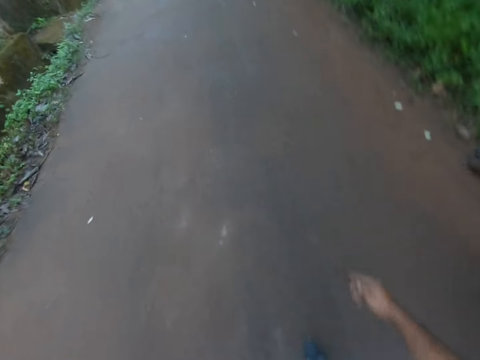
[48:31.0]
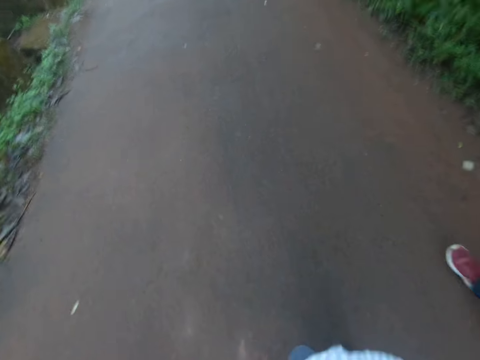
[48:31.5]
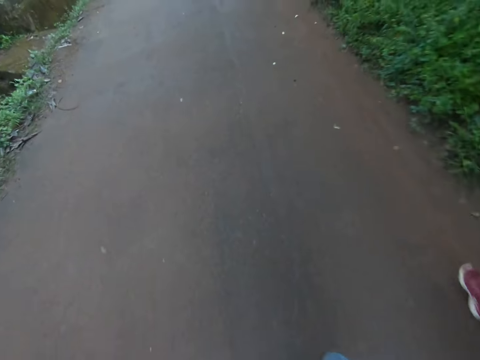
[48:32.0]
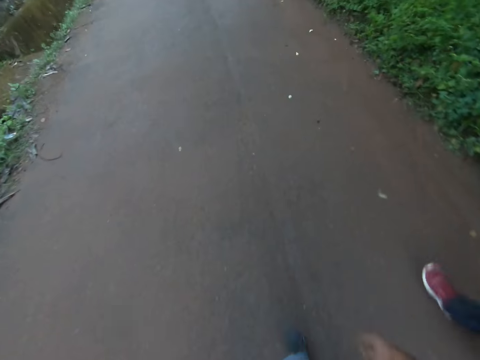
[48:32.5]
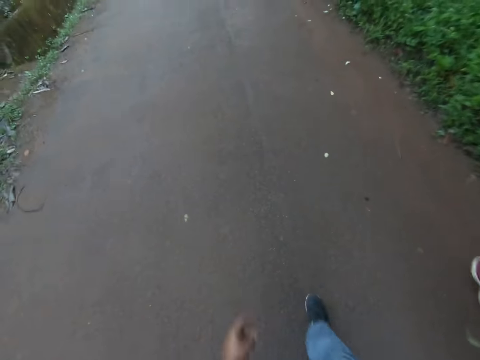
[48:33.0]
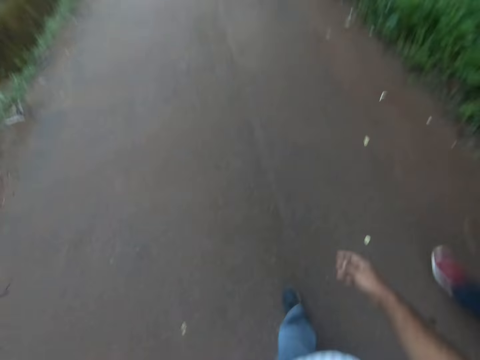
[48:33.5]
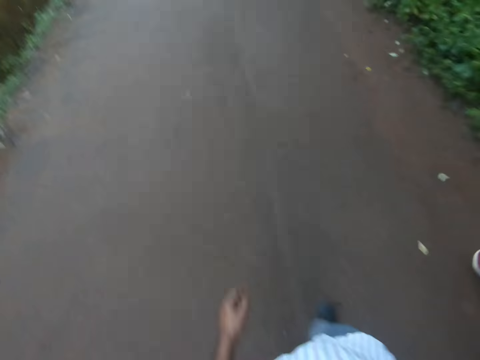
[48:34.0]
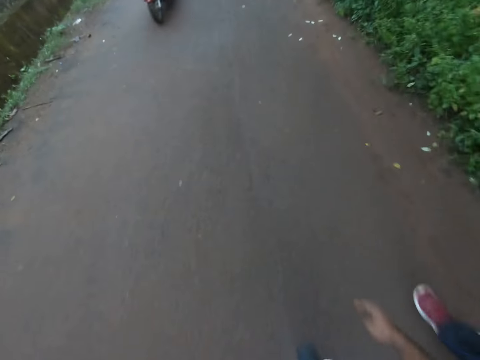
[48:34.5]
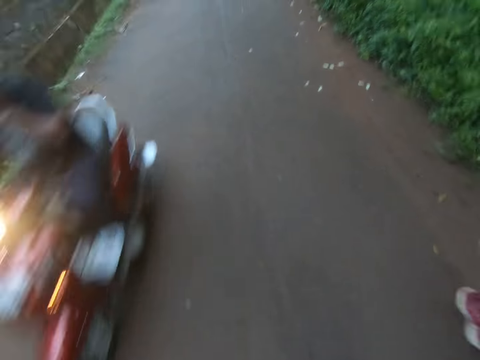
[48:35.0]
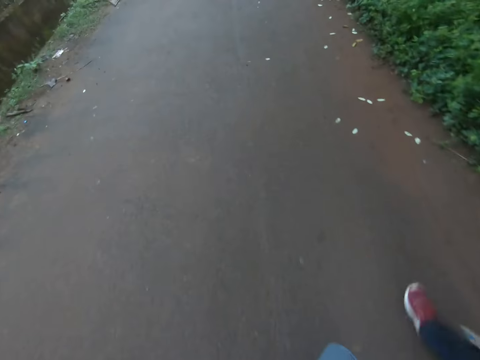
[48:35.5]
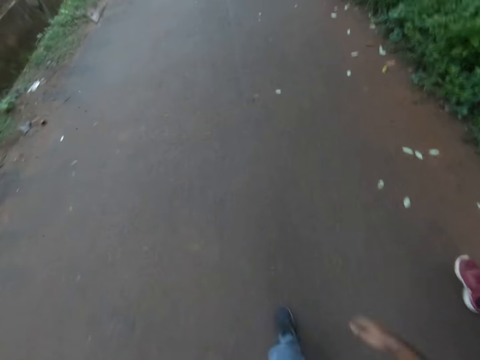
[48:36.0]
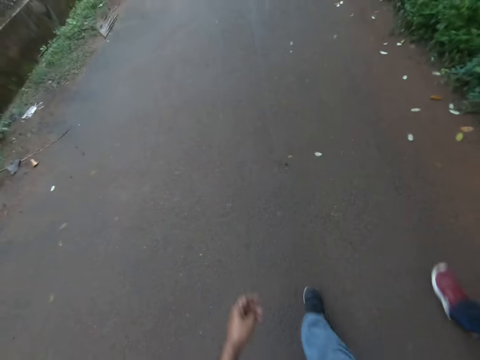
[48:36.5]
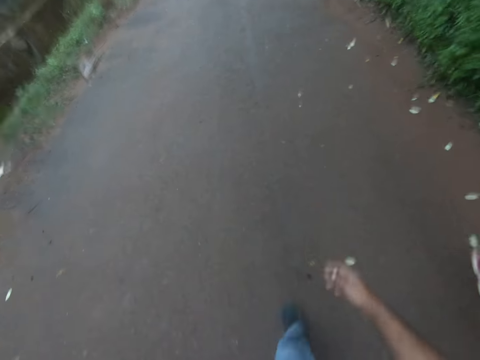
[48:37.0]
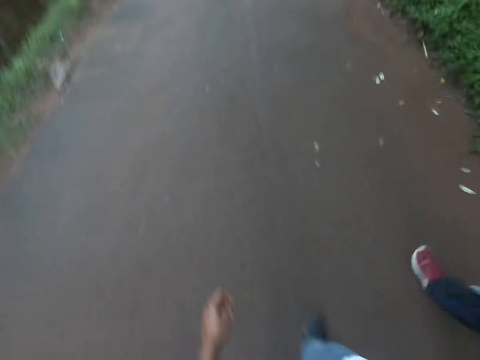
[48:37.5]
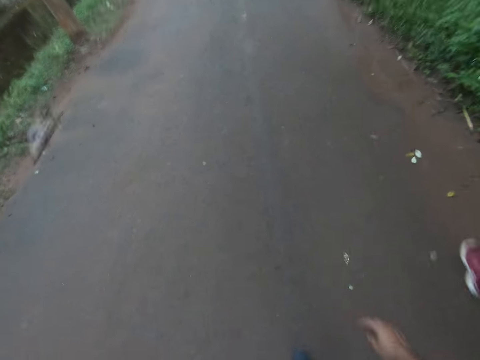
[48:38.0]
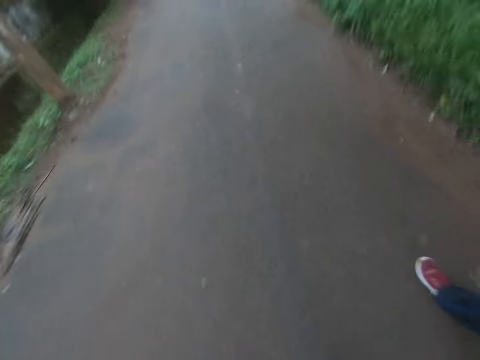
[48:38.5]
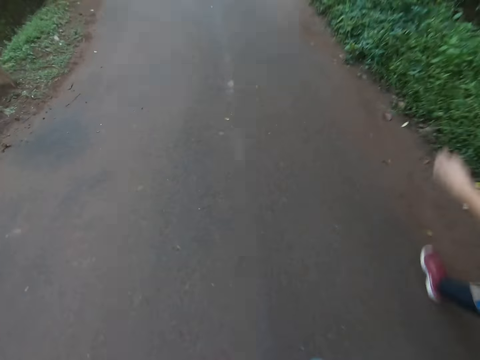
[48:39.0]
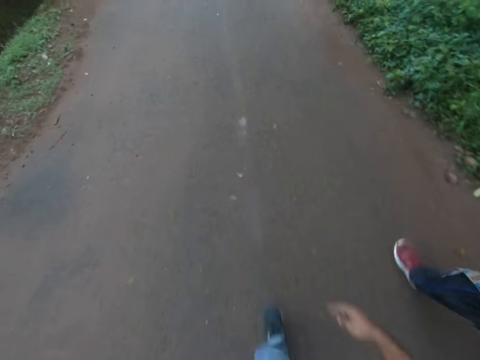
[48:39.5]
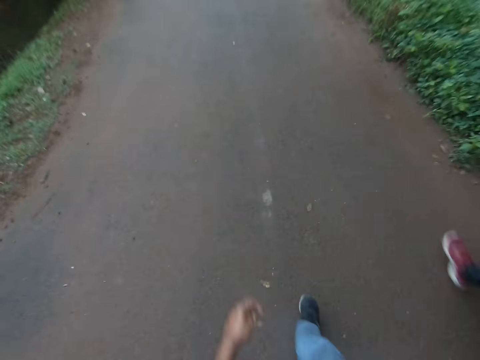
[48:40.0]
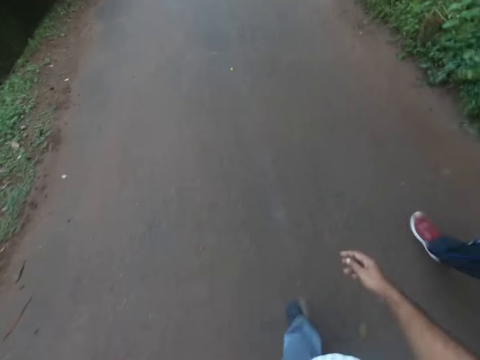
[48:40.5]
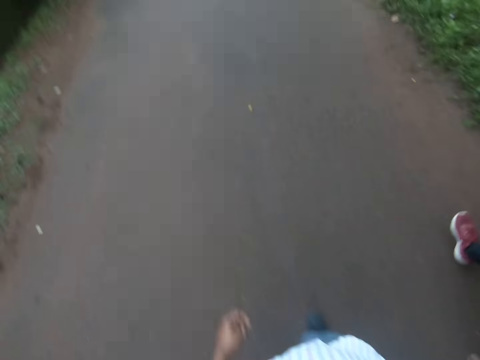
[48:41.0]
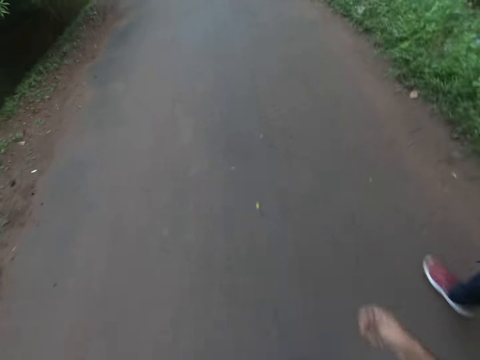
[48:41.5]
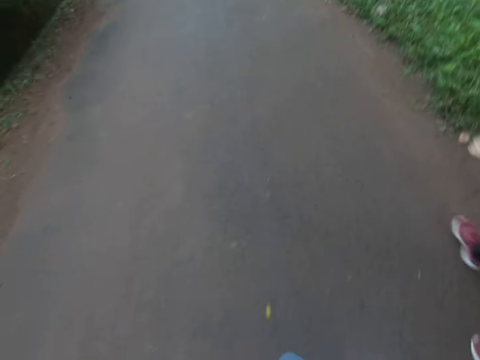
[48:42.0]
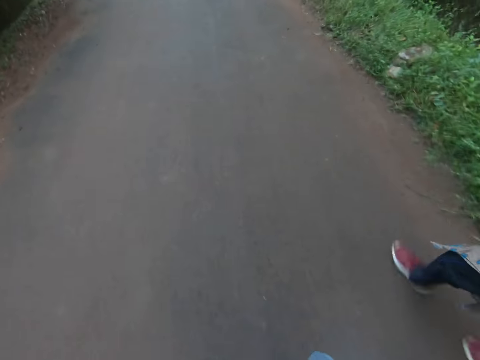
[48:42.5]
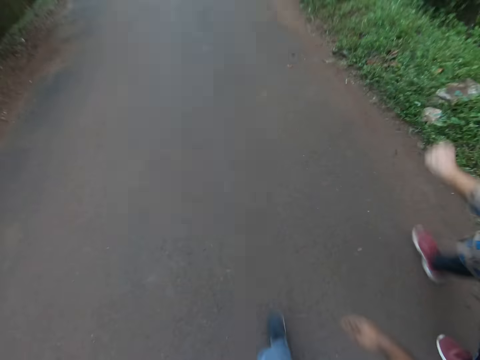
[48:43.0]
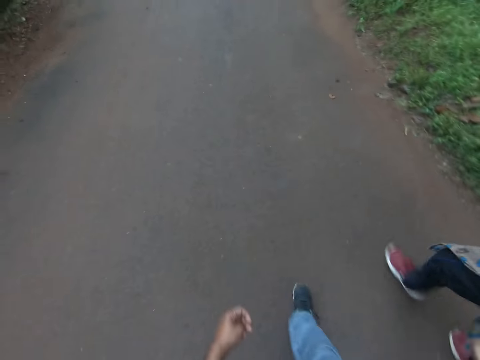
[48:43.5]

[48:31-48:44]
A person is on a motorcycle. Another motorcycle rides past the camera wearer. The camera wearer walks with another person.

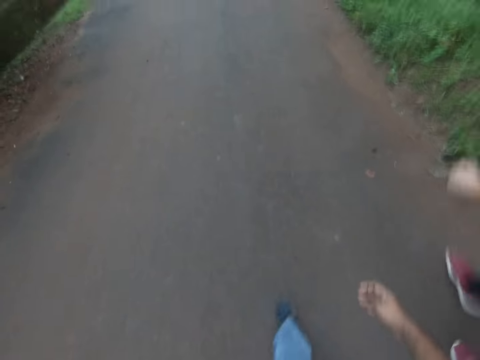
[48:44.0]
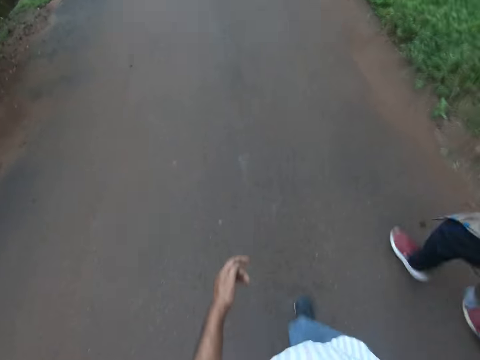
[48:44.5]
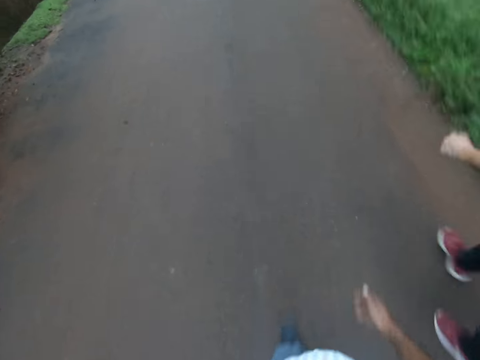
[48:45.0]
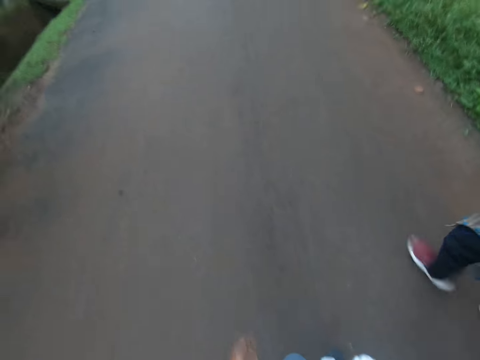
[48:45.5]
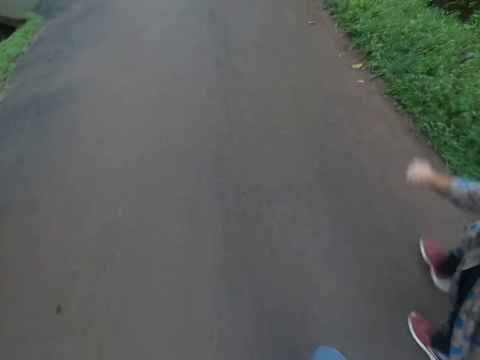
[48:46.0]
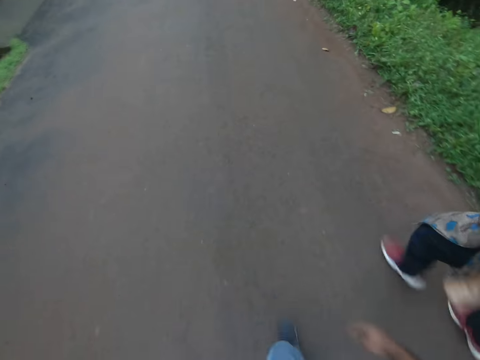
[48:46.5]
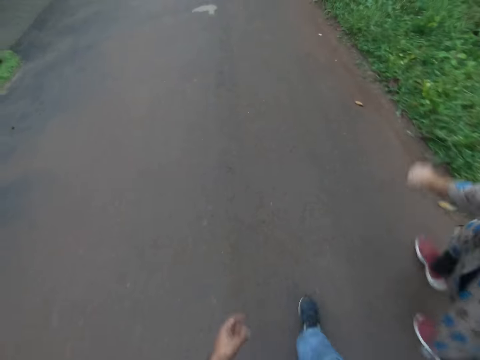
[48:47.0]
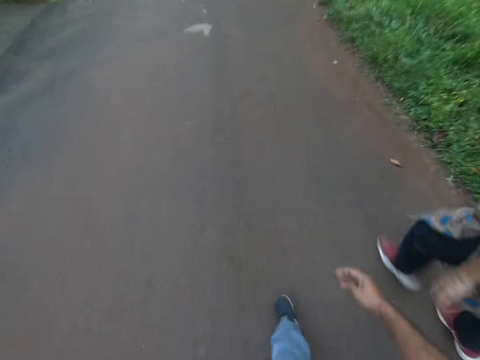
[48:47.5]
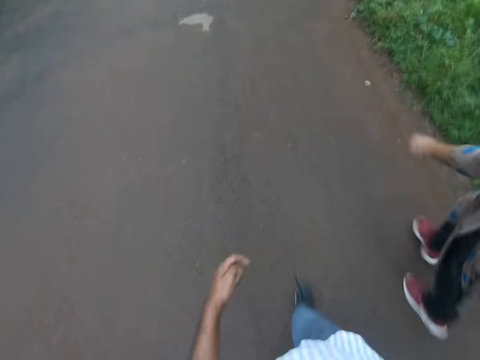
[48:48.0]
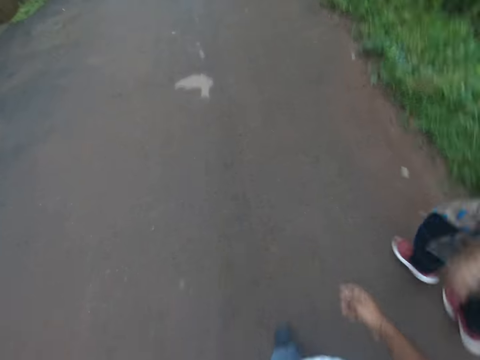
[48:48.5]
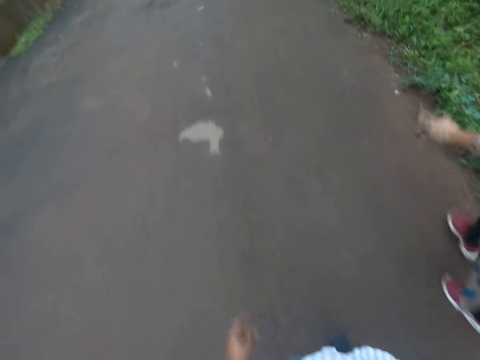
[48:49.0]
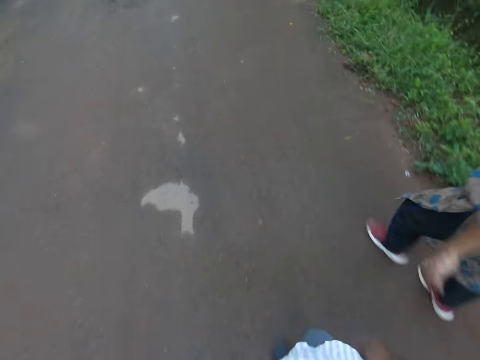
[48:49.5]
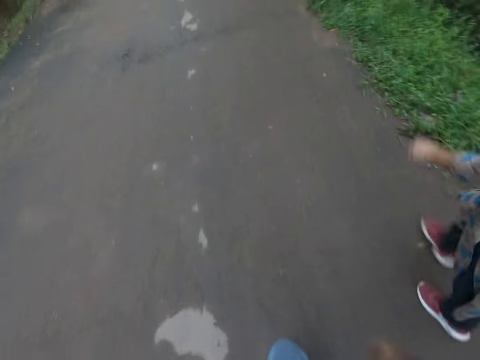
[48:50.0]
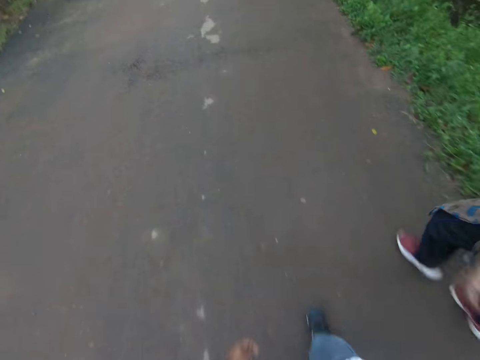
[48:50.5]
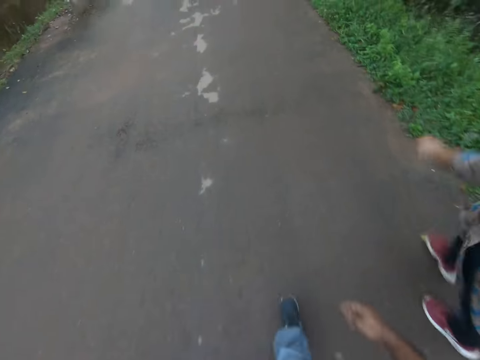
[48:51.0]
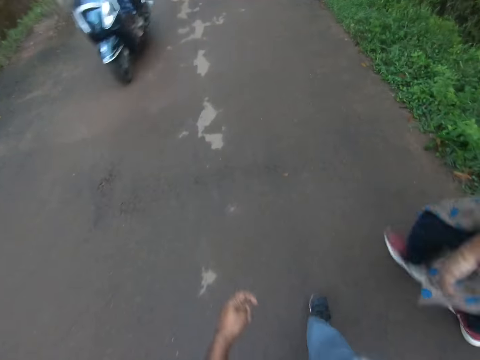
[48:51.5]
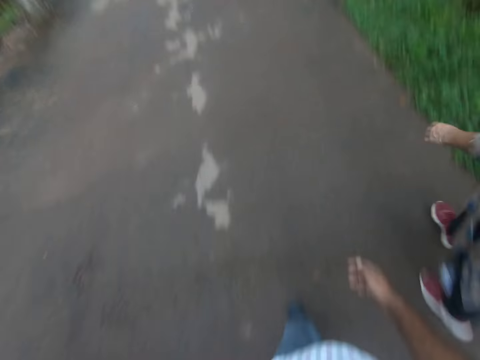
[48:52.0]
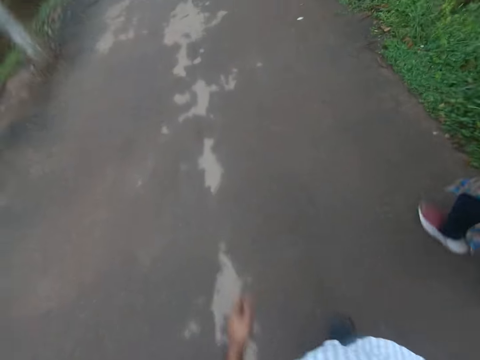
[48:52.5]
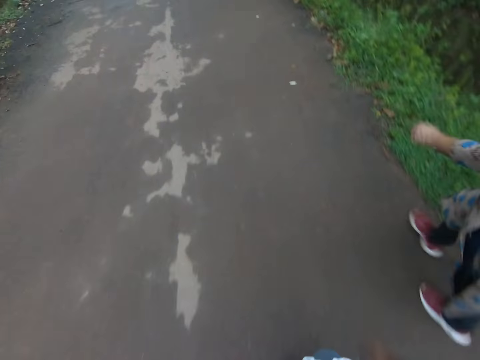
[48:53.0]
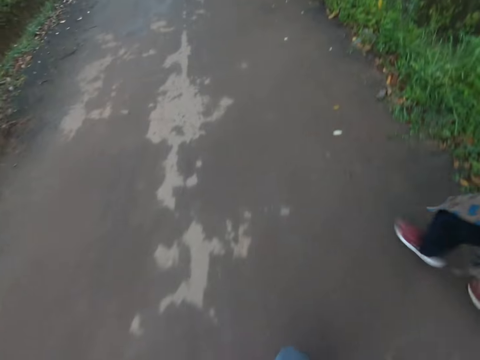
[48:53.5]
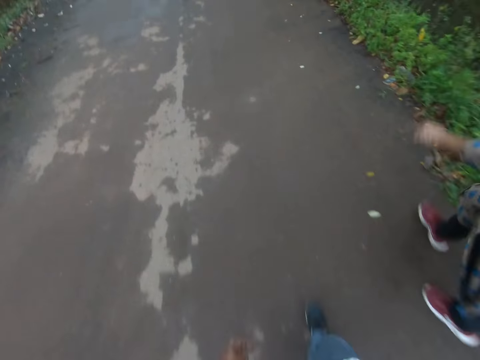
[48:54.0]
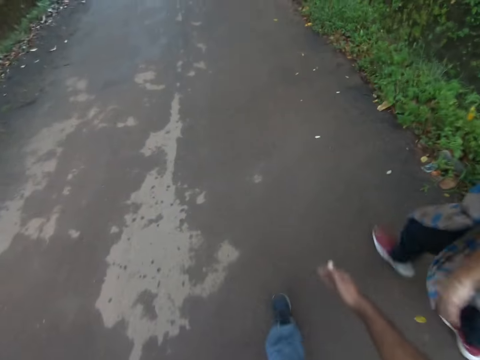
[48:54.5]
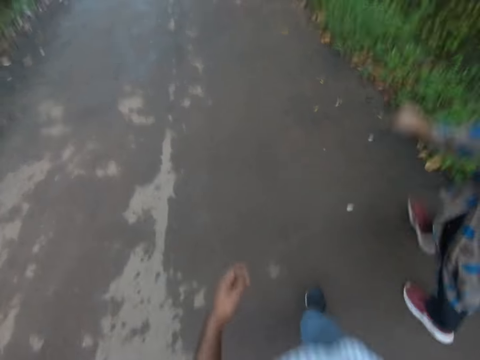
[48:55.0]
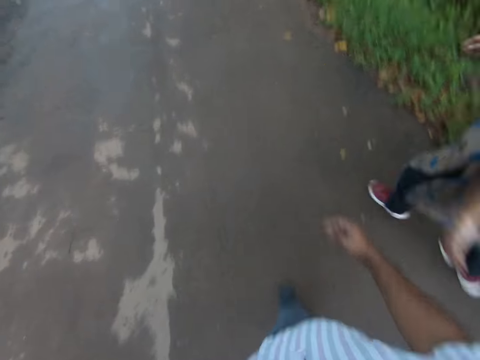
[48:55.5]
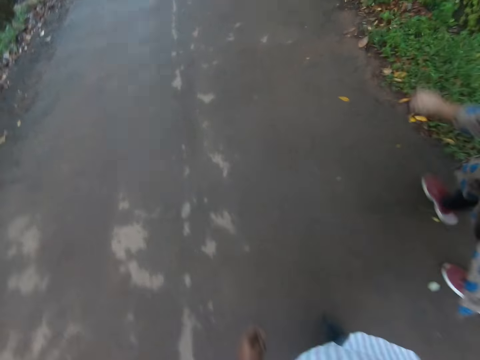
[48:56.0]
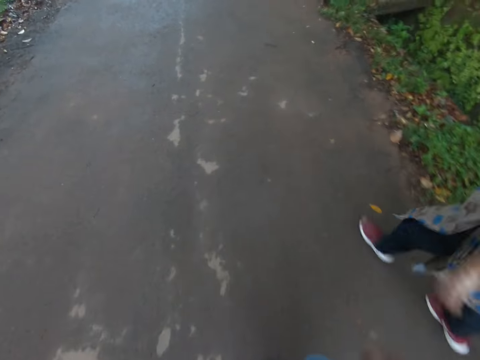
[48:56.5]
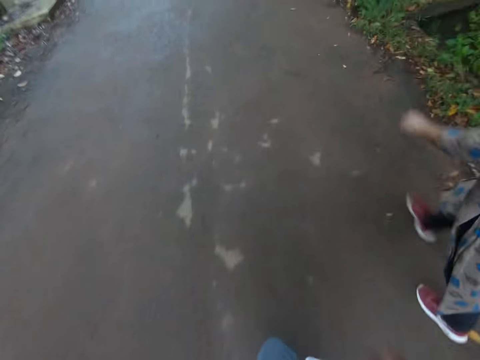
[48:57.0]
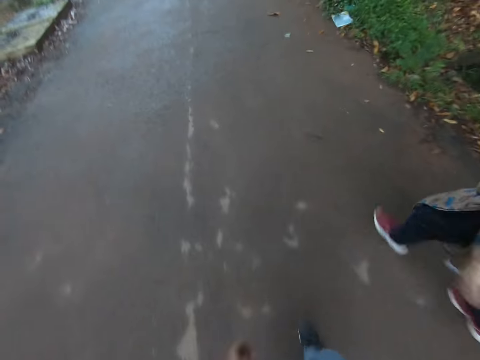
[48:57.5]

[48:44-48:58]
A person is on a moving motorcycle. The camera wearer walks with another person. Another motorcycle rides past the camera wearer.
